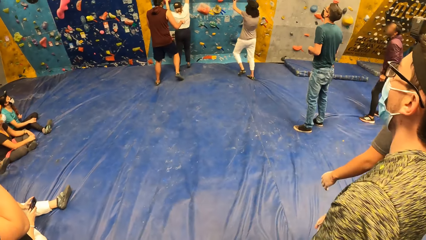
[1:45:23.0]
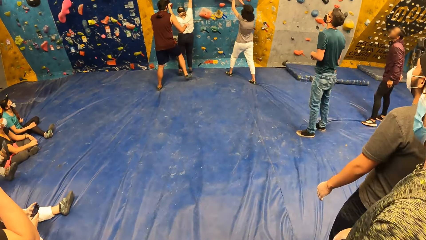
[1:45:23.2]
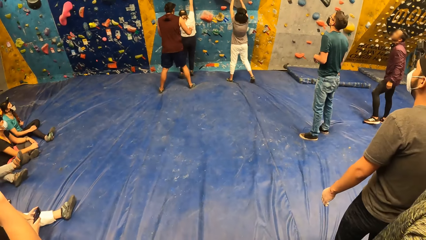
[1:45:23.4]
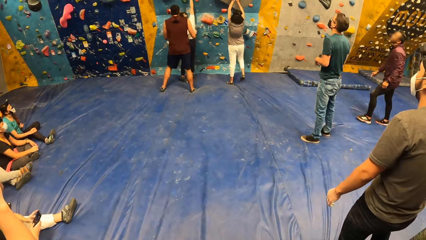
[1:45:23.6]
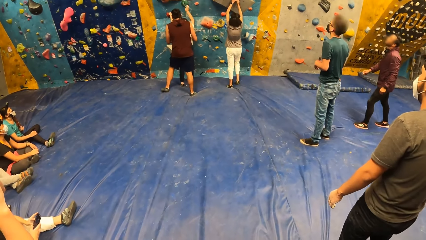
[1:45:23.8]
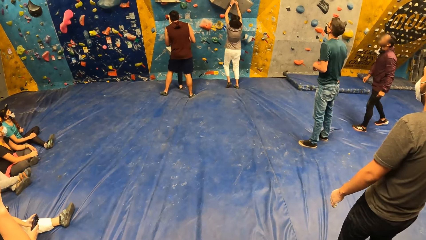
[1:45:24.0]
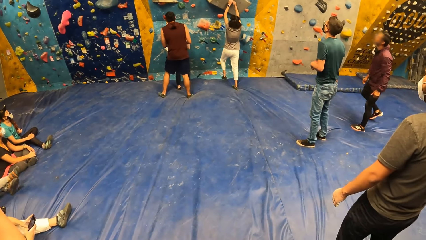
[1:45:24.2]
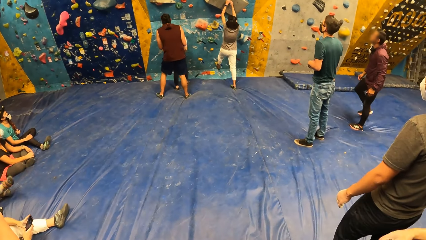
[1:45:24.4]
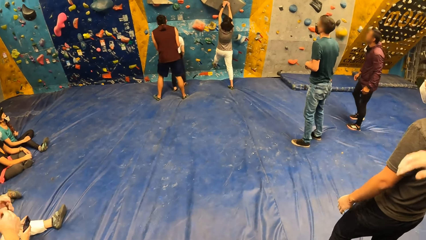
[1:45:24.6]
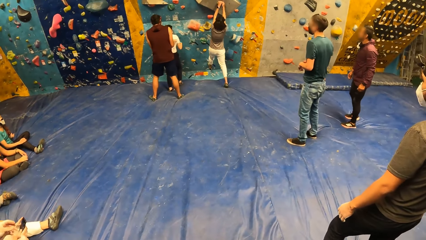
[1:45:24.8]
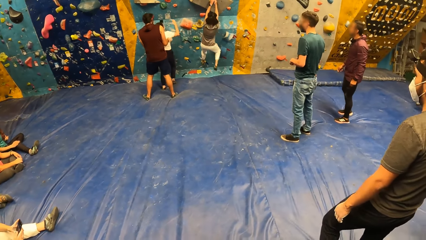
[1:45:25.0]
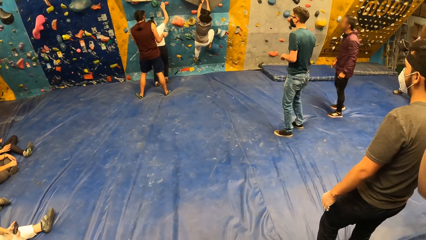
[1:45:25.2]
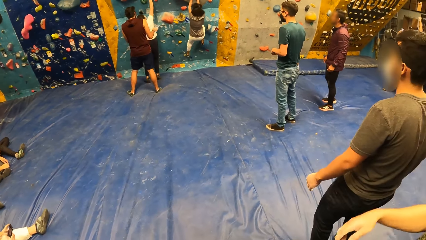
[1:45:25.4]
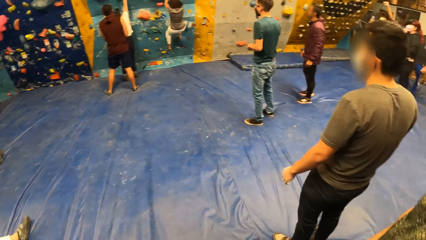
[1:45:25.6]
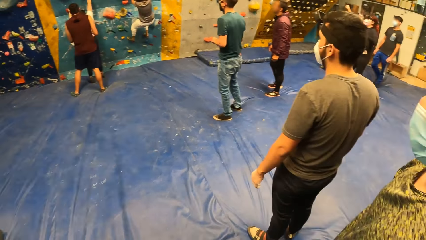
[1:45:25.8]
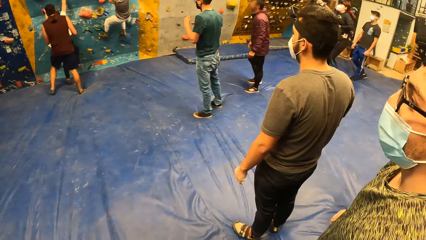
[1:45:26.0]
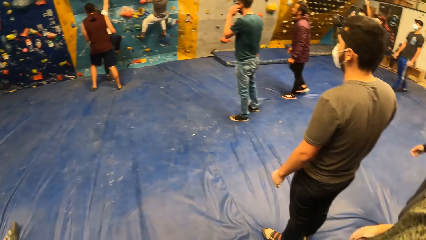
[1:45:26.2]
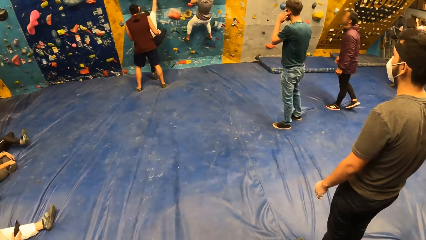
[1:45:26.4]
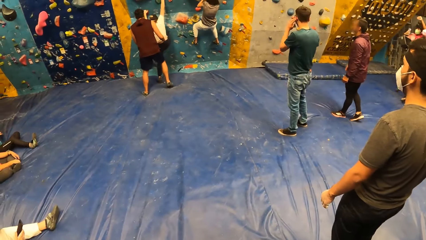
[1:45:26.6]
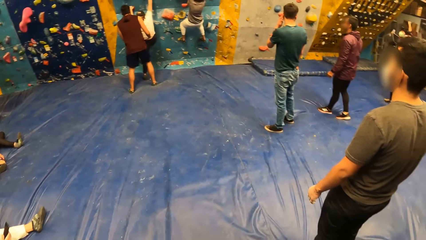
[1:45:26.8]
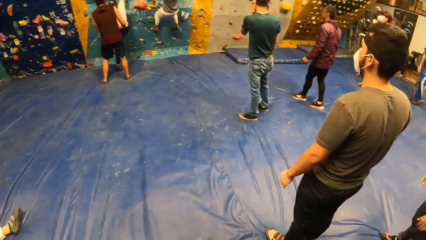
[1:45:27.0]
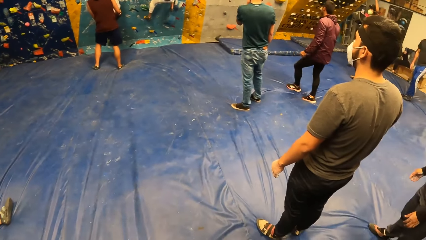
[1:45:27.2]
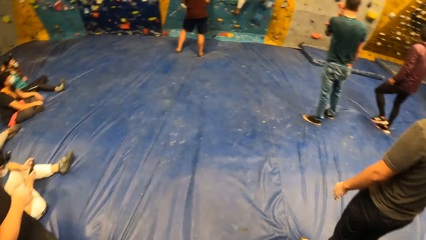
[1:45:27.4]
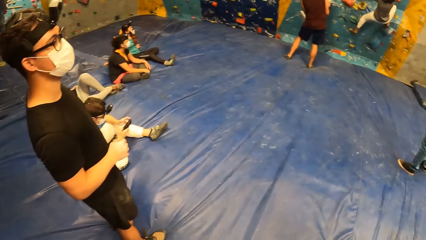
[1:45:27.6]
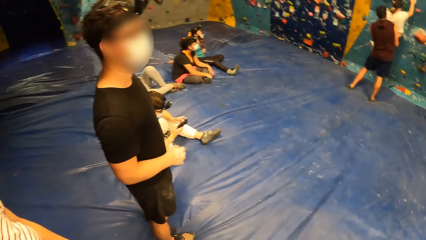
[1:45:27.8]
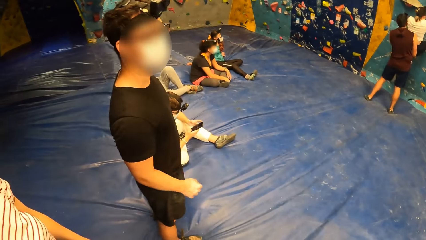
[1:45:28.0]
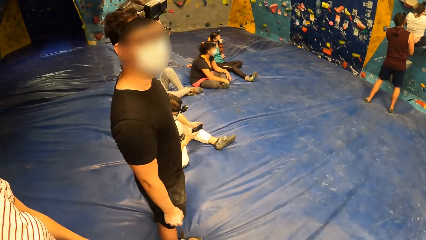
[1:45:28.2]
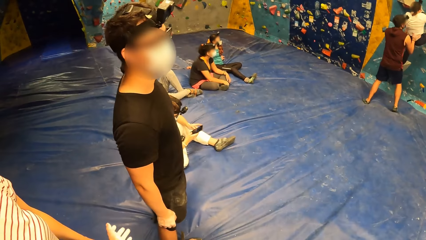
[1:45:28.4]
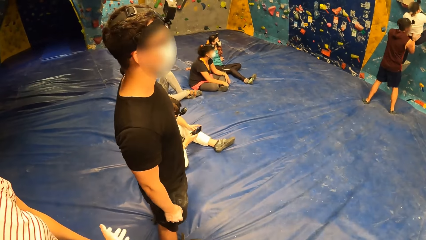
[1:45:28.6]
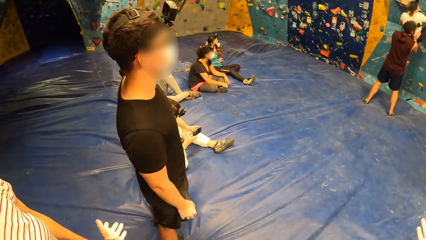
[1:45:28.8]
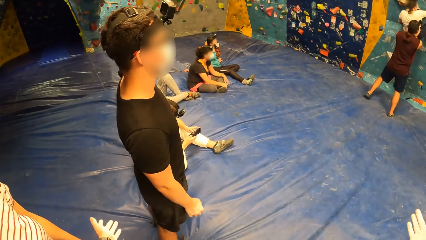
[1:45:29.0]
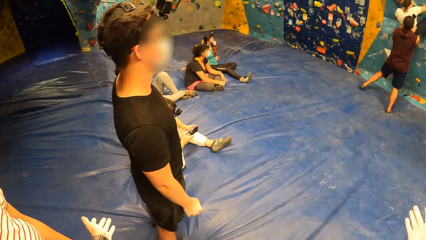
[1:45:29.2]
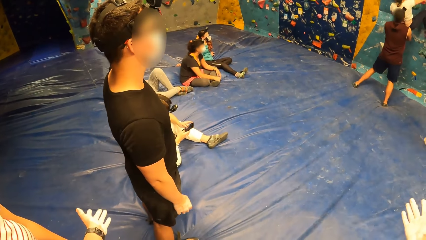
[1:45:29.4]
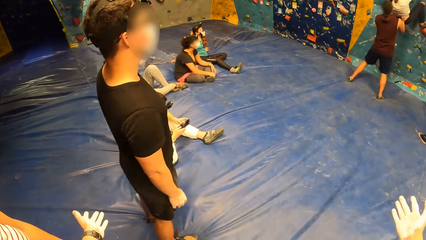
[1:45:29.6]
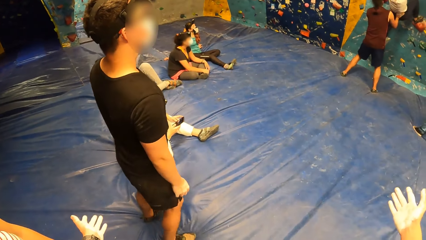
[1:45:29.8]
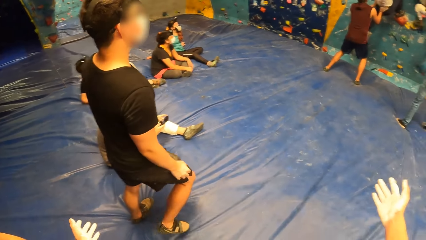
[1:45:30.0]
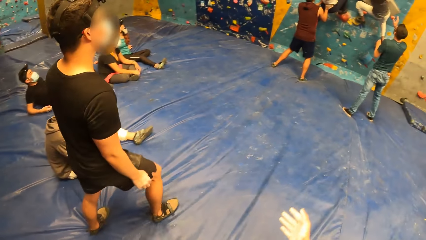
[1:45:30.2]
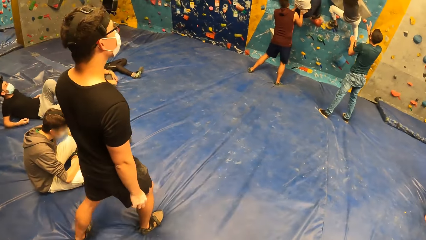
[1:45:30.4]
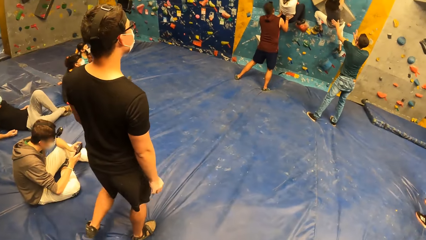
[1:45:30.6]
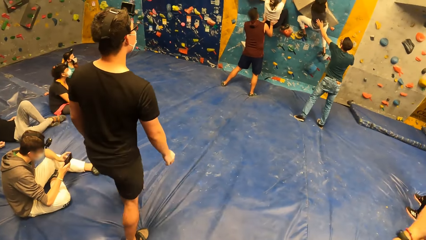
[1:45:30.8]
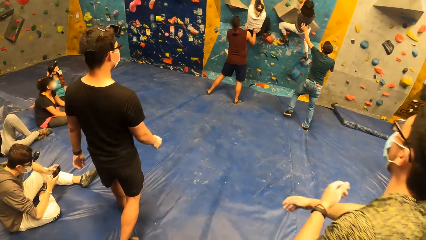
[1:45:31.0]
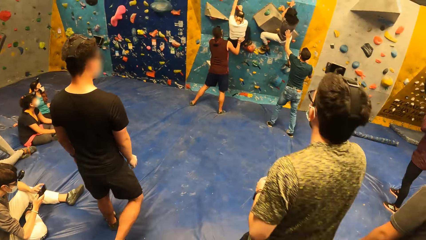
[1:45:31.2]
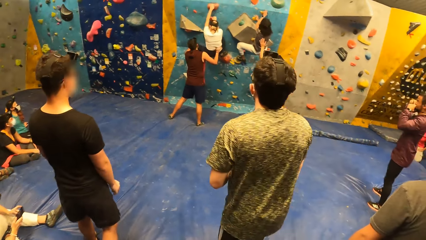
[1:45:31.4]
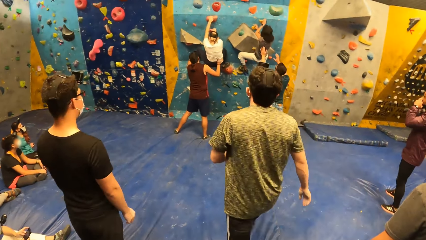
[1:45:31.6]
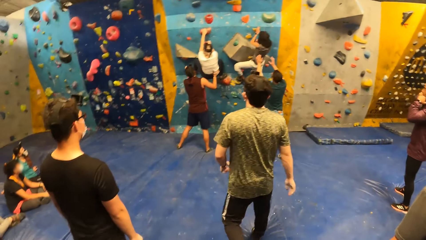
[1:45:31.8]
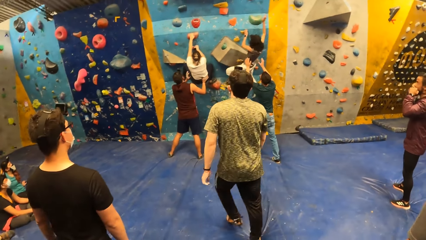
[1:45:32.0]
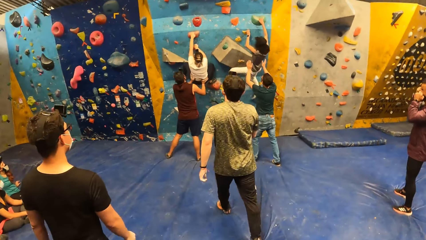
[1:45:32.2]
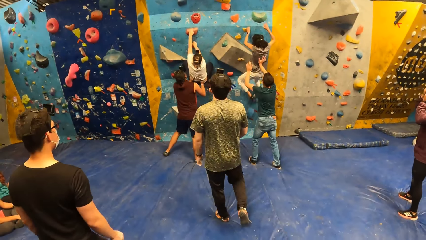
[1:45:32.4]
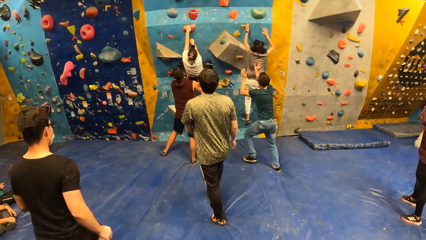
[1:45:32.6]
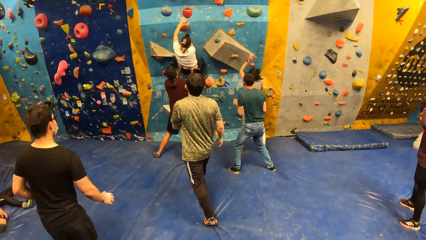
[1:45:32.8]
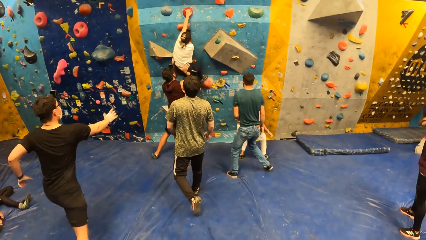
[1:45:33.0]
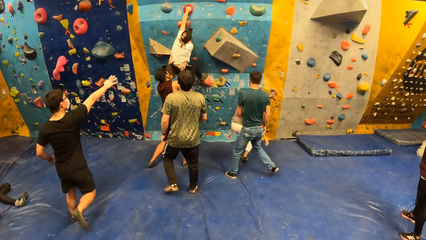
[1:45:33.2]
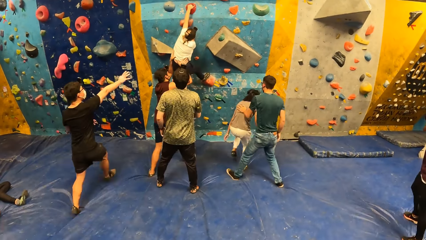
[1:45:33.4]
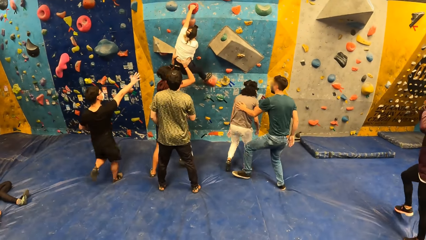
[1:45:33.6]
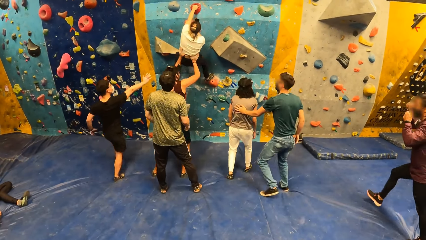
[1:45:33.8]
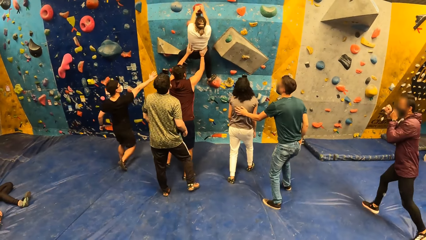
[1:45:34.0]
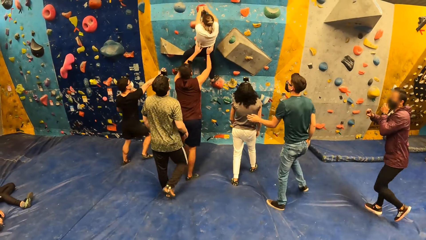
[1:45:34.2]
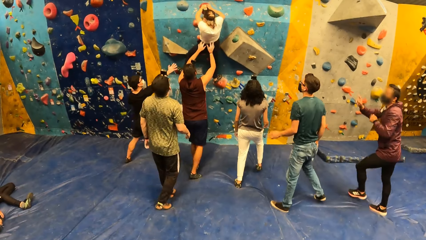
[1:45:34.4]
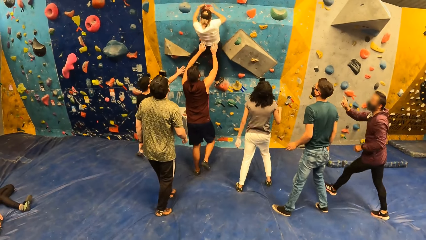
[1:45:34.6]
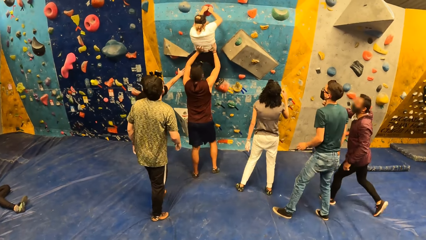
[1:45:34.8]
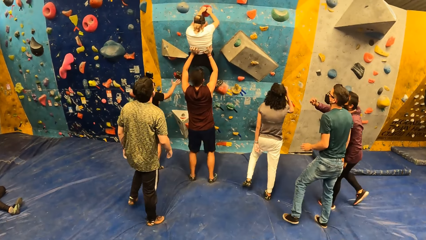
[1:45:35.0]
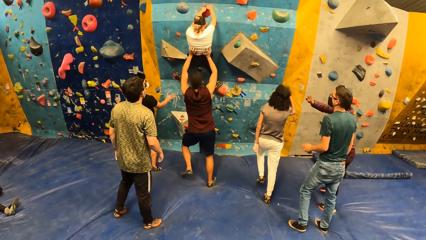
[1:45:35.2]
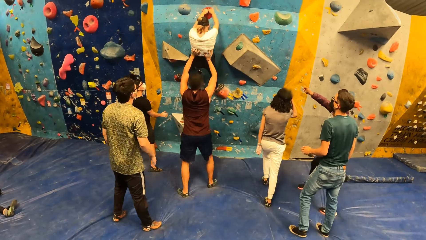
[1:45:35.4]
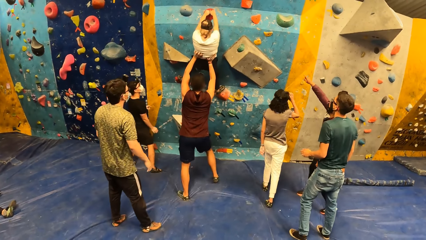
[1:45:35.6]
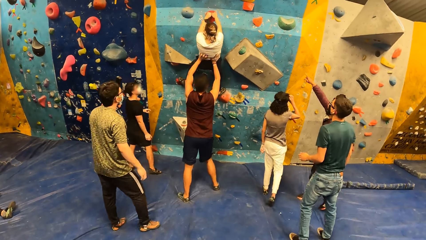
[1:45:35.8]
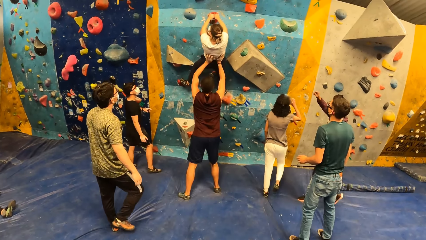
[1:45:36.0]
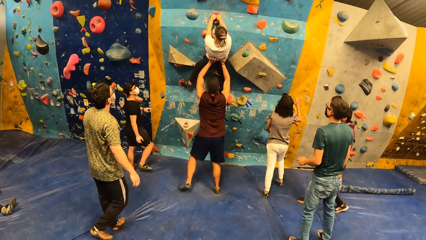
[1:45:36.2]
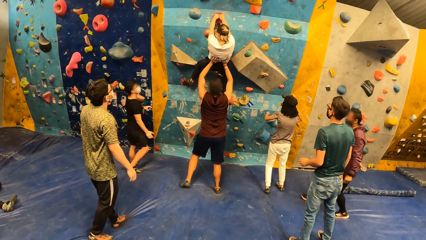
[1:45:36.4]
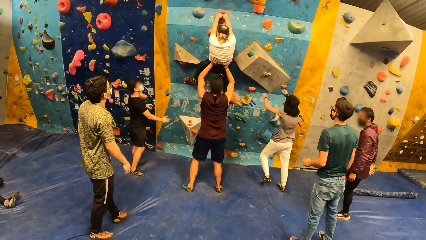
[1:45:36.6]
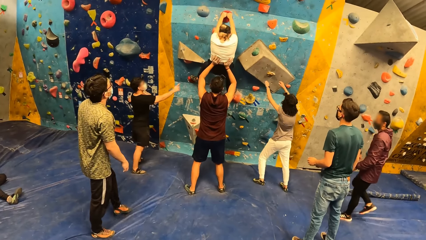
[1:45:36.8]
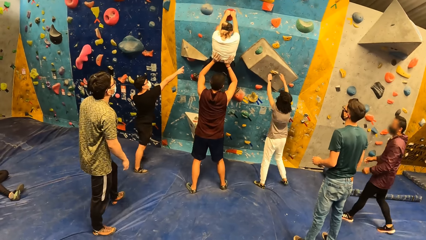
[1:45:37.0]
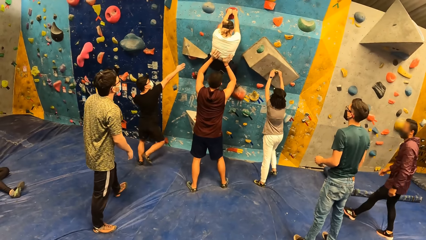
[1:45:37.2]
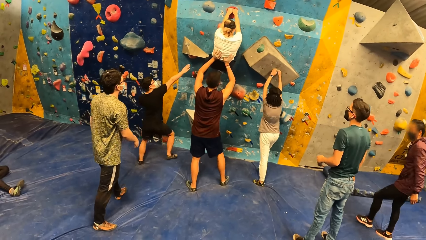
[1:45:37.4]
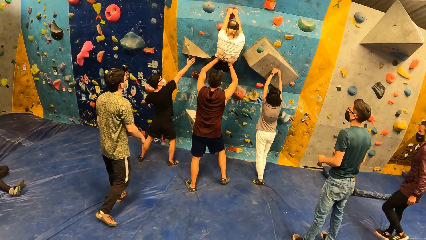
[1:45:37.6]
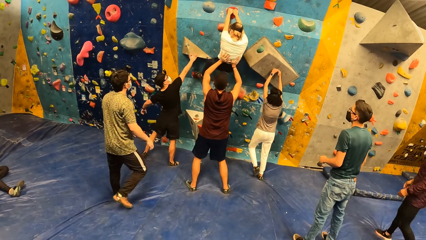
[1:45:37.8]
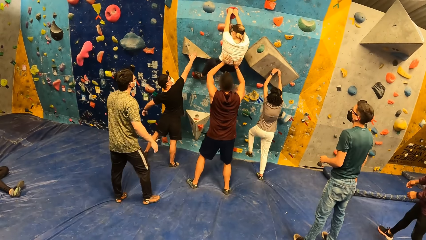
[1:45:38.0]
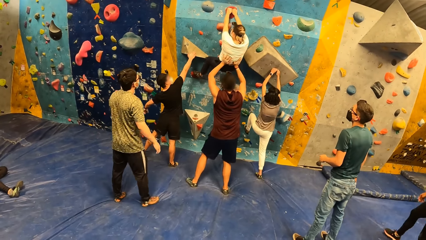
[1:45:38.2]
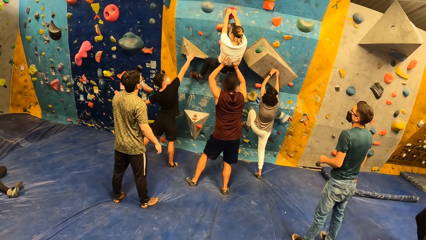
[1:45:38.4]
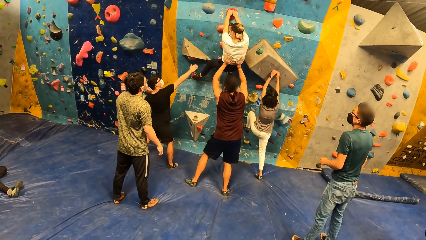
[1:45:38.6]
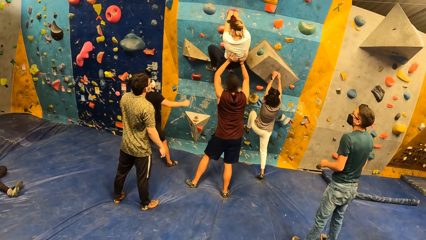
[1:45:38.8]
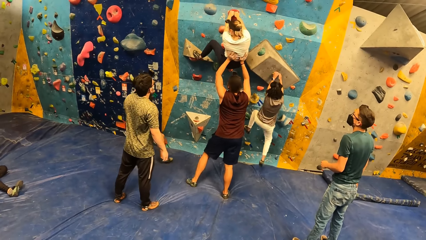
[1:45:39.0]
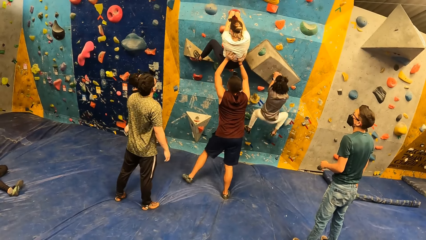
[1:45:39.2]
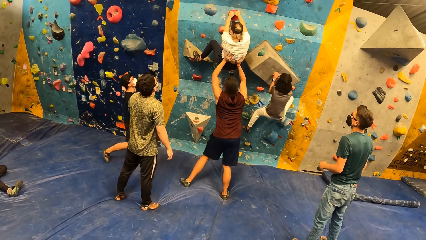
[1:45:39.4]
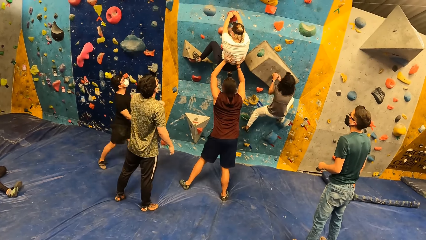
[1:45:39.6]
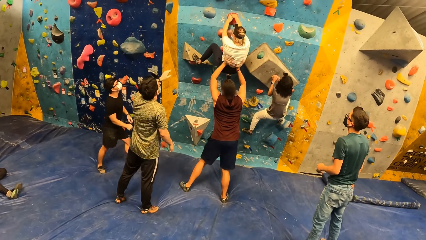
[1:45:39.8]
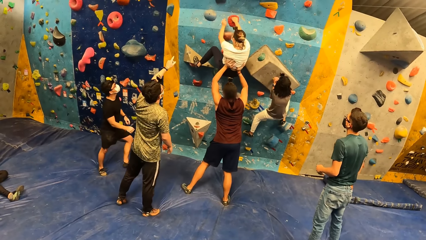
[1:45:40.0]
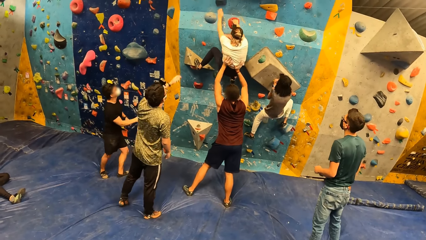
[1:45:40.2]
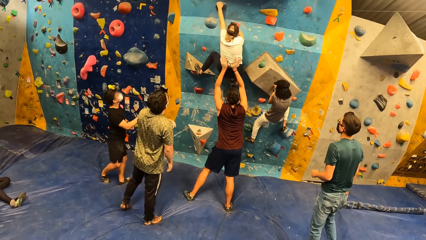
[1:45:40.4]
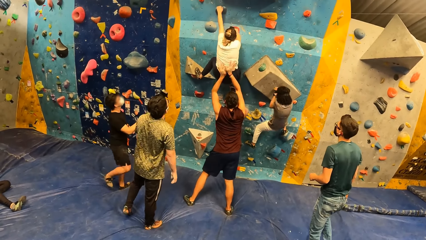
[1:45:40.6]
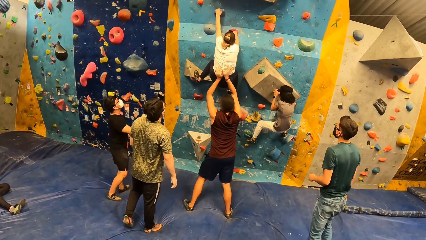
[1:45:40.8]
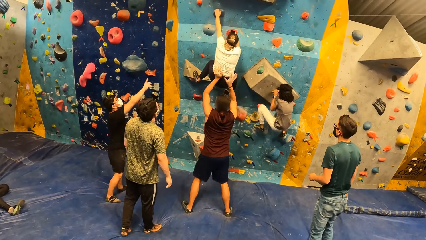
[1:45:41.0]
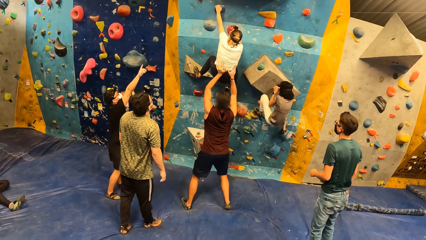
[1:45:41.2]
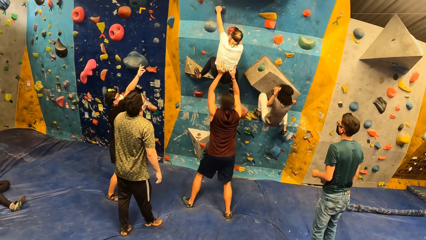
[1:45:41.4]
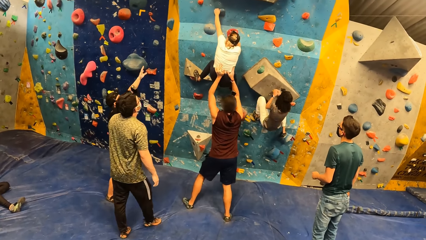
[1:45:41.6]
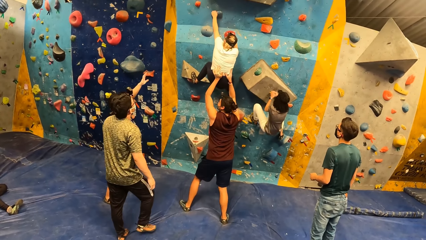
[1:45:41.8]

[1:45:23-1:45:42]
A woman climbs the bouldering wall. The camera wearer looks around the room.
